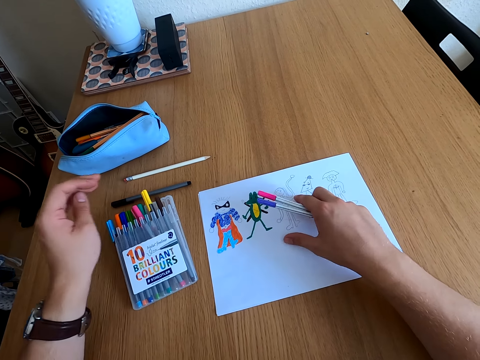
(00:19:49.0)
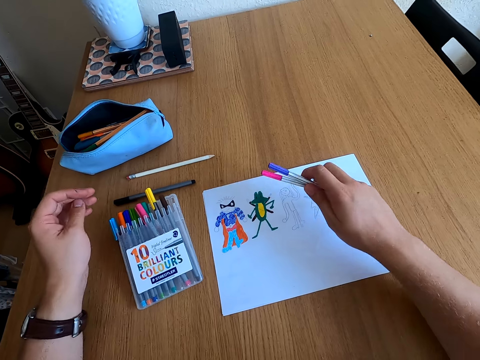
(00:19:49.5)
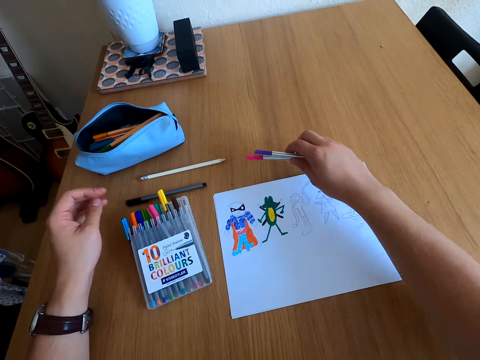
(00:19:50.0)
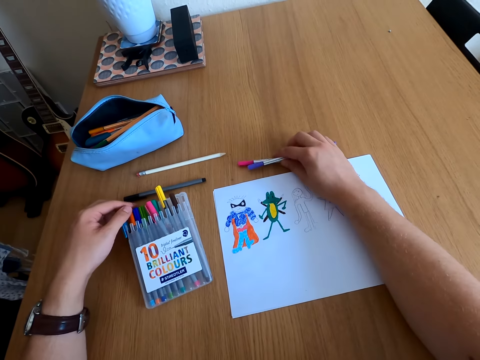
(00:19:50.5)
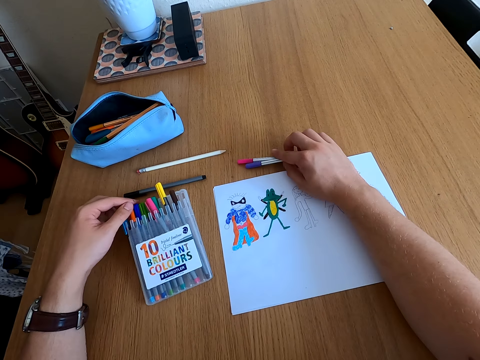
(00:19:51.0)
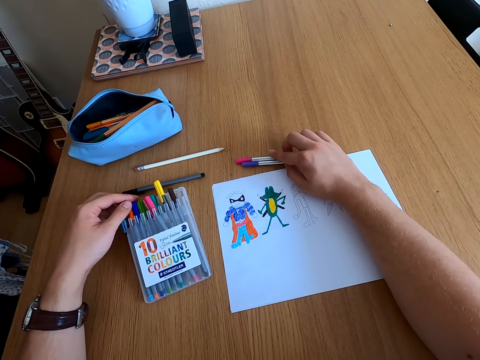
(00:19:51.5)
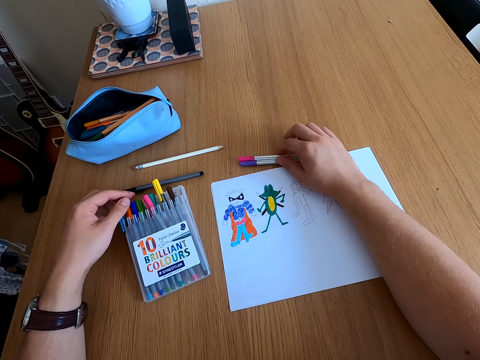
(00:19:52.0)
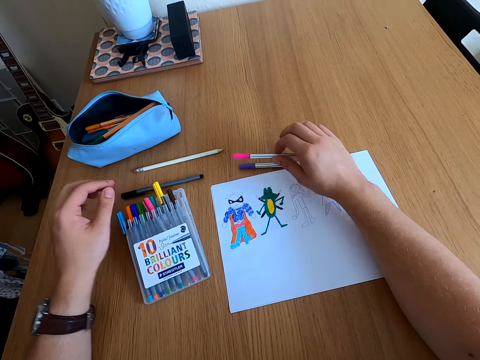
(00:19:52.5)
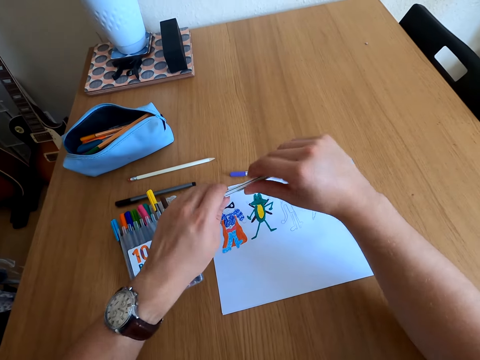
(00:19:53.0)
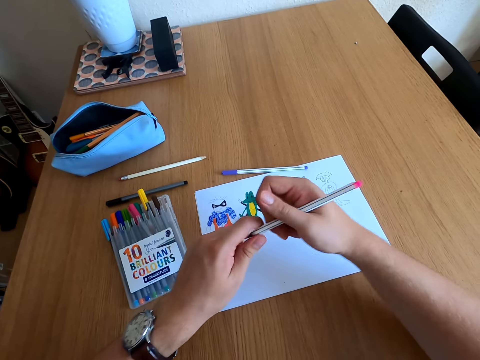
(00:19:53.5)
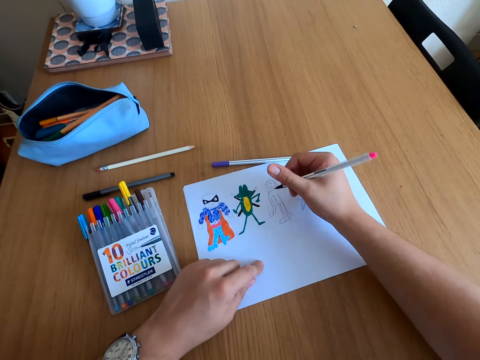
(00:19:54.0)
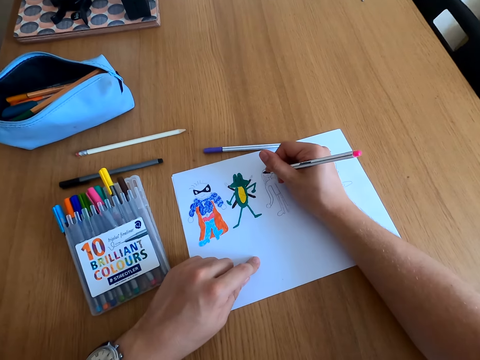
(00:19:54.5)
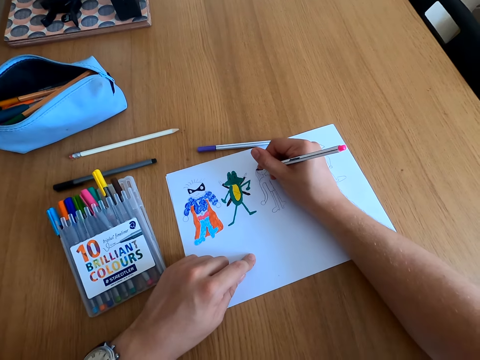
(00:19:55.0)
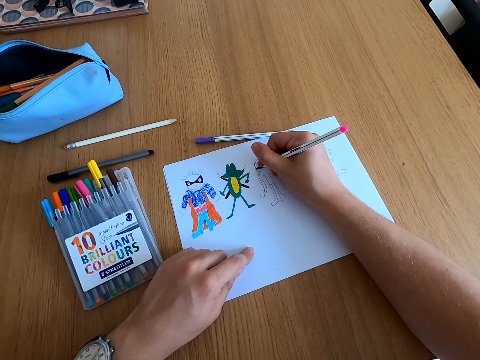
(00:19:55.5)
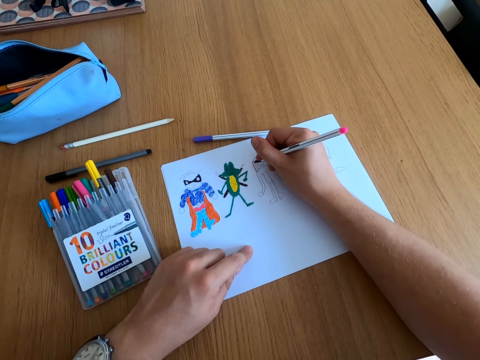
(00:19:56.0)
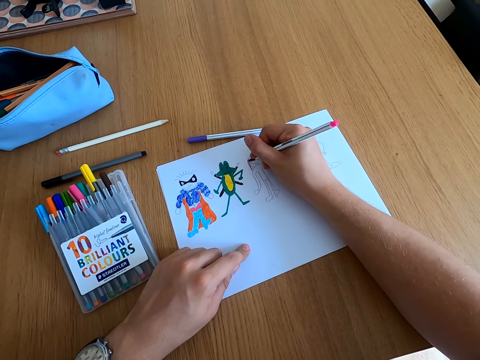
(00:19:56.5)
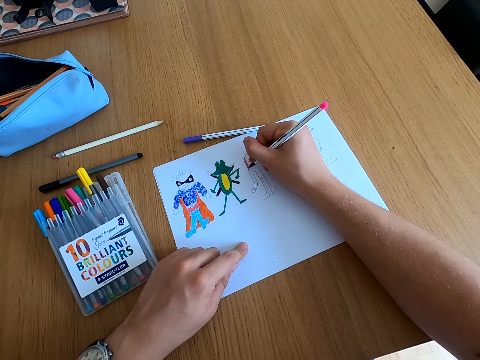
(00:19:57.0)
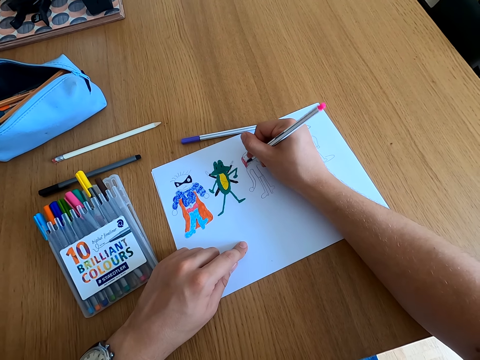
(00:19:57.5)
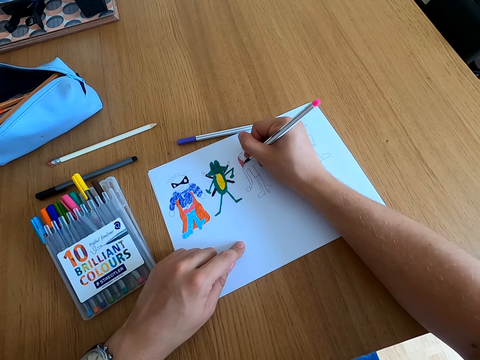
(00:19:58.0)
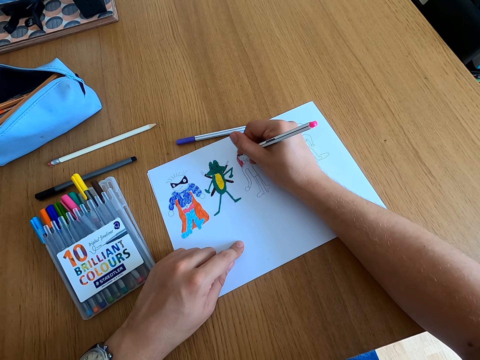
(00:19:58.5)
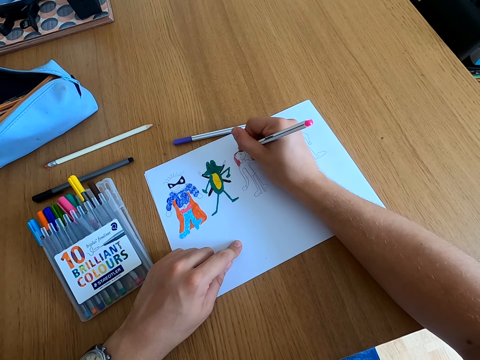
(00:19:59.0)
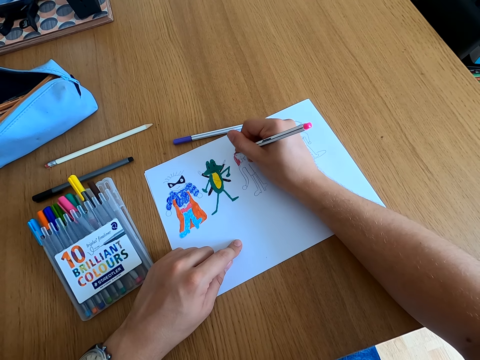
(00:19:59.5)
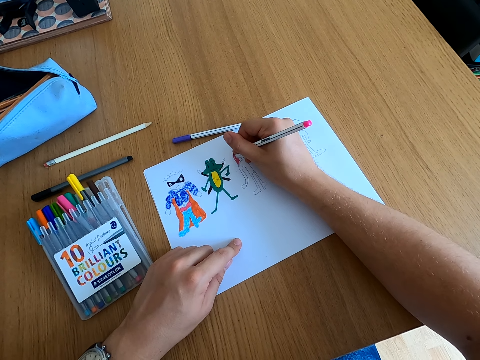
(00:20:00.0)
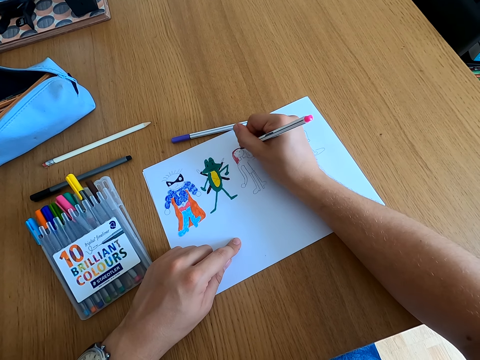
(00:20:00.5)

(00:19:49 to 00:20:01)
The camera wearer looks around the table. They place the color pens on the table. They look around the table. They pick up a color pen. They open a color pen lid. They color a drawing.

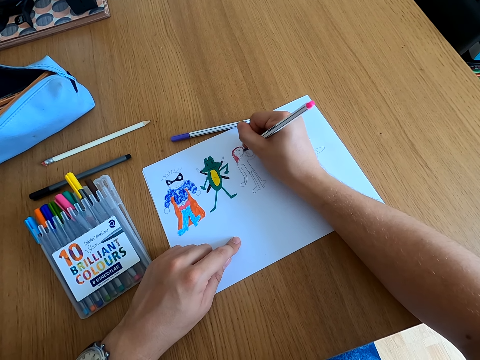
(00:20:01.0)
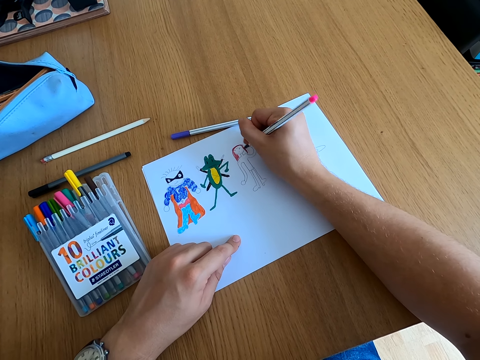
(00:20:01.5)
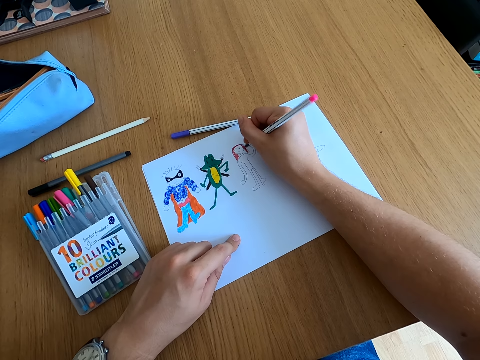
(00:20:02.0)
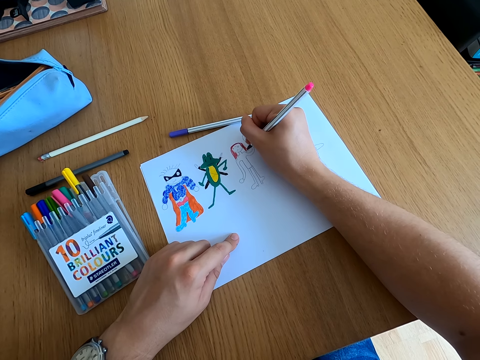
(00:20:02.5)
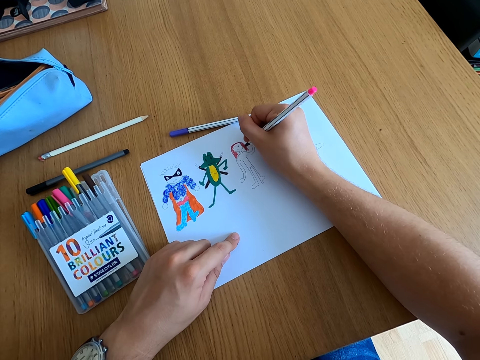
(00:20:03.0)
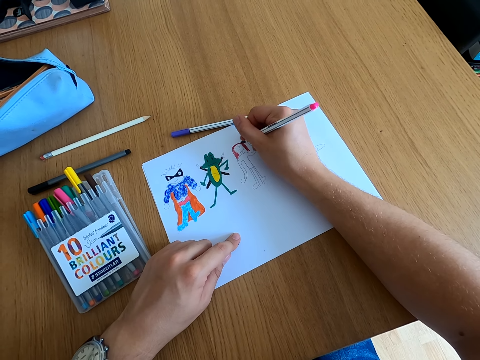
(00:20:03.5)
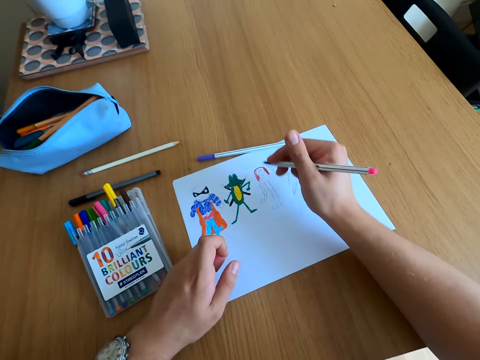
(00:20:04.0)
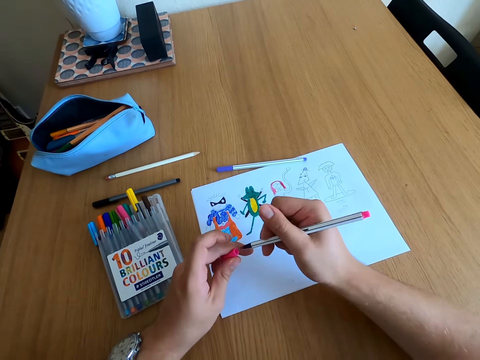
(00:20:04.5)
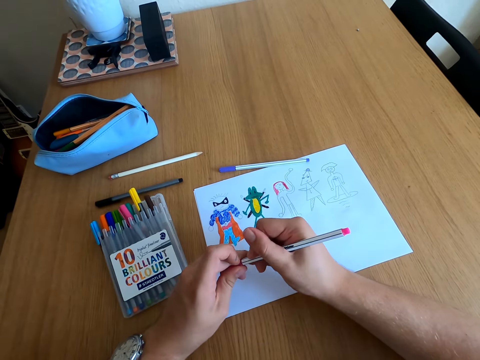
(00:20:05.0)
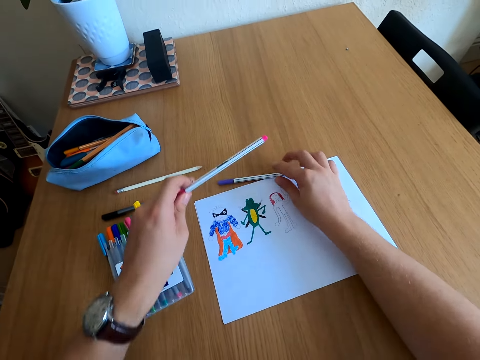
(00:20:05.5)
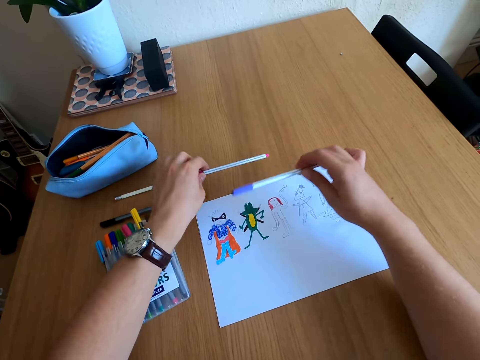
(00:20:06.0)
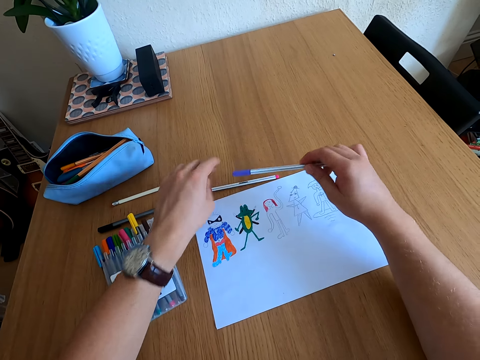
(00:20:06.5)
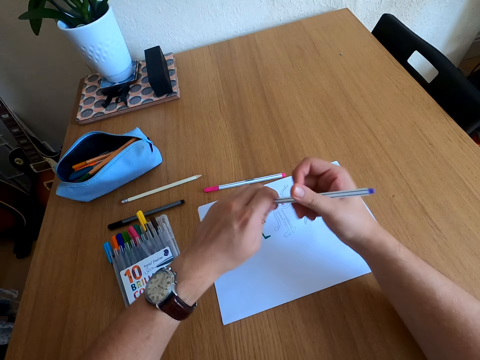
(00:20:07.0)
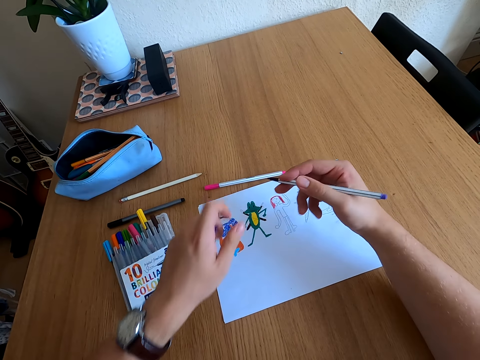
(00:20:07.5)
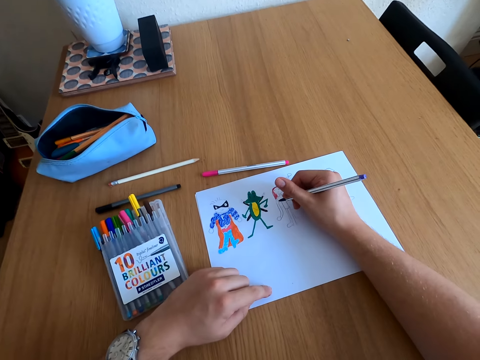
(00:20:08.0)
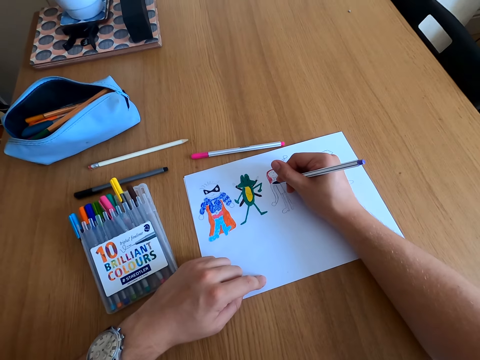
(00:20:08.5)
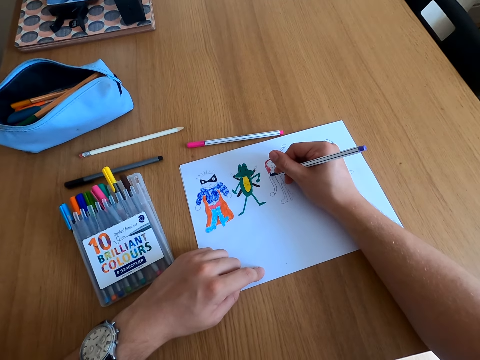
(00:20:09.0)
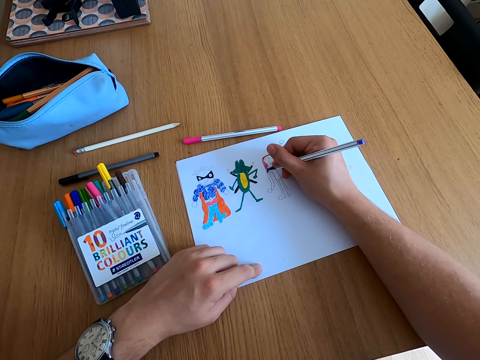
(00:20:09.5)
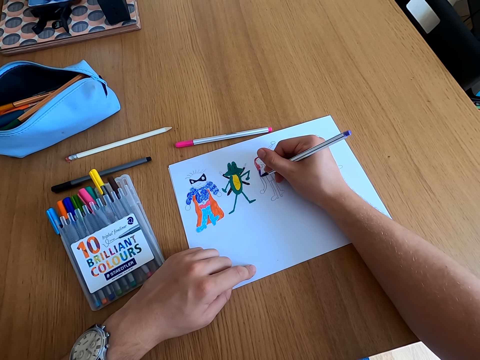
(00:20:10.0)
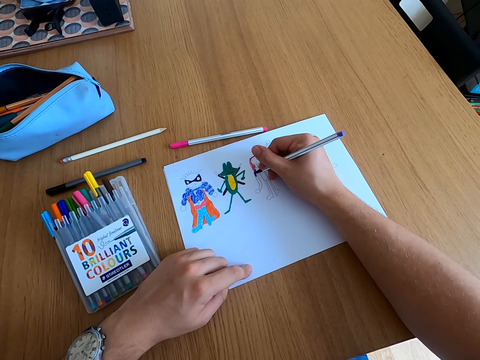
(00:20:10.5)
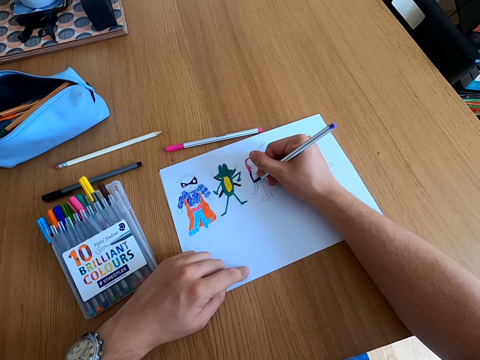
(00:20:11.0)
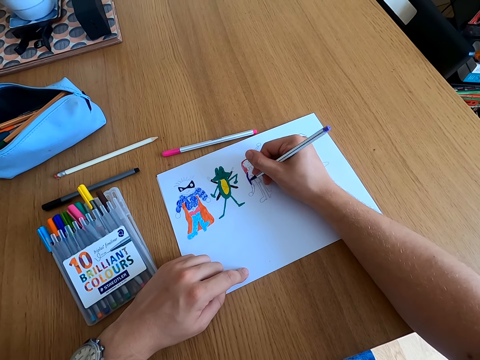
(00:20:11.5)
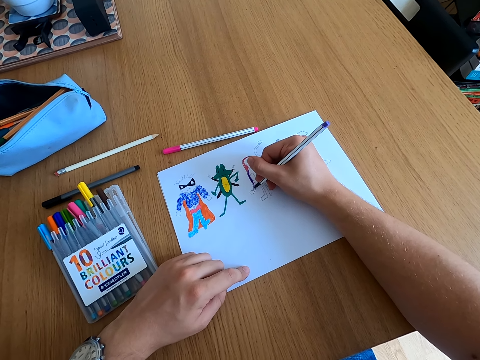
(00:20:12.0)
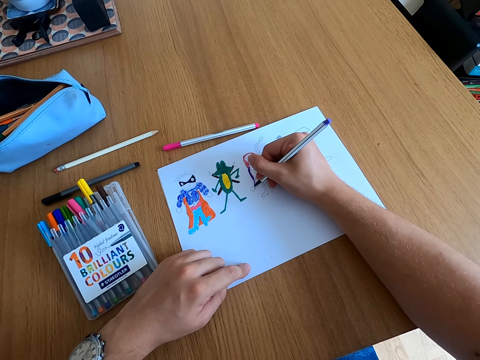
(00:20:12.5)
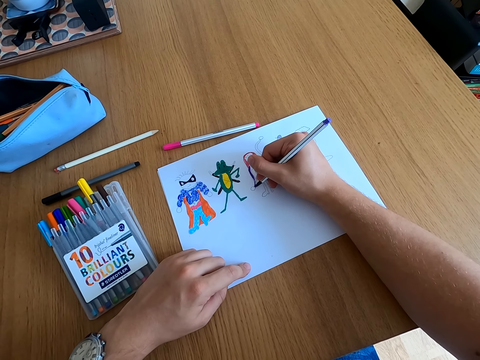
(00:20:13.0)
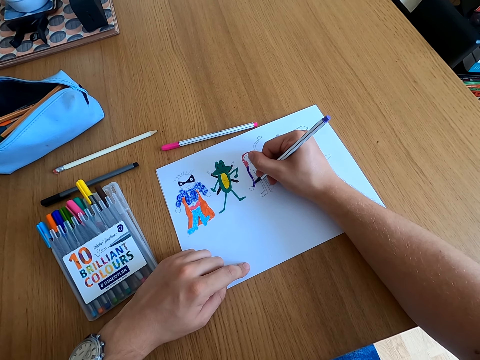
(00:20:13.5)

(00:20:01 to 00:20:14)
The camera wearer closes the color pen lid. They place the color pens on the table. They pick up a color pen. They open a color pen lid. They color a drawing.

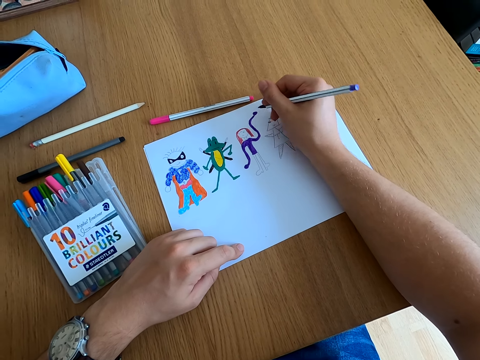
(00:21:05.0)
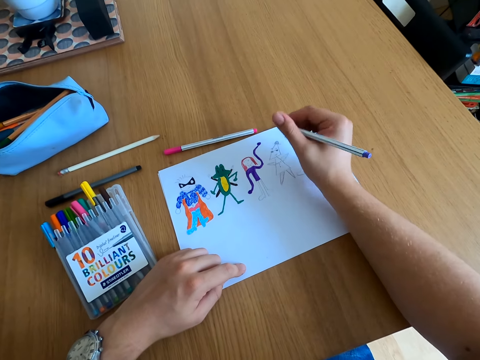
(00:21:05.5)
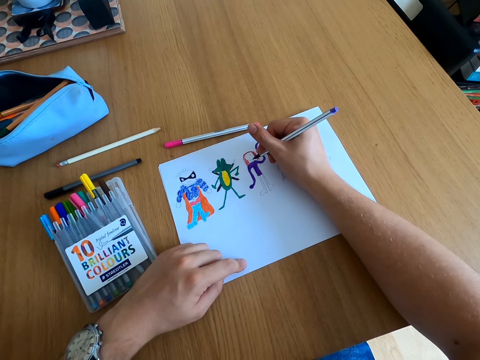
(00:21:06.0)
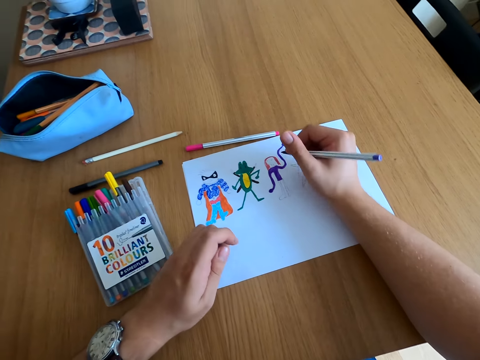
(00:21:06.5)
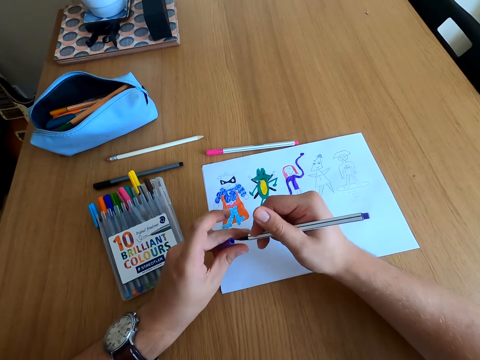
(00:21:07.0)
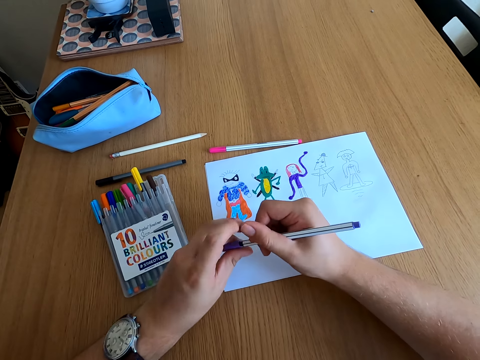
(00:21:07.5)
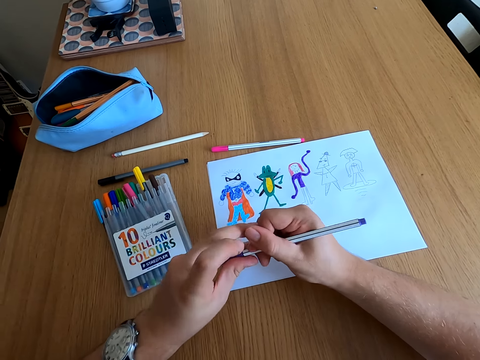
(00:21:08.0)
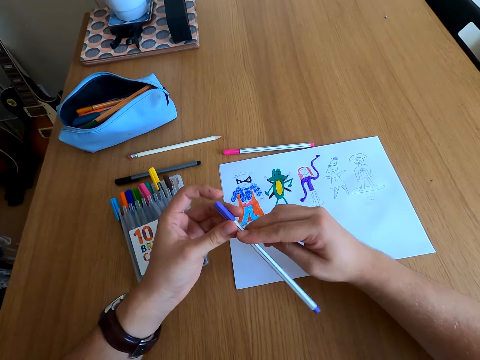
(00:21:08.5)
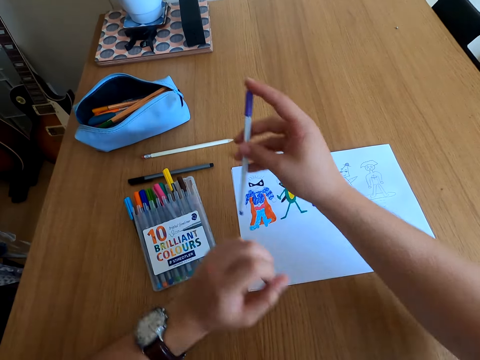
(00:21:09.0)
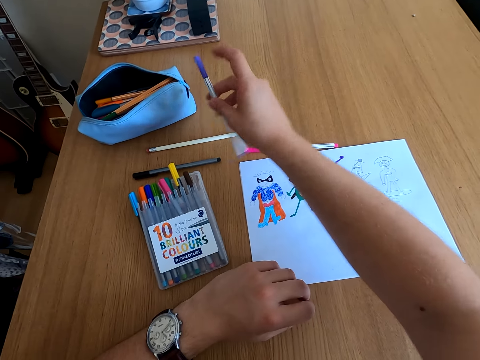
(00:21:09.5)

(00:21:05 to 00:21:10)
The camera wearer closes the color pen lid. They look around the table.
